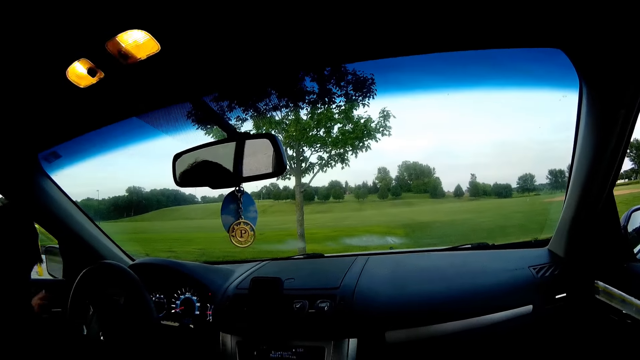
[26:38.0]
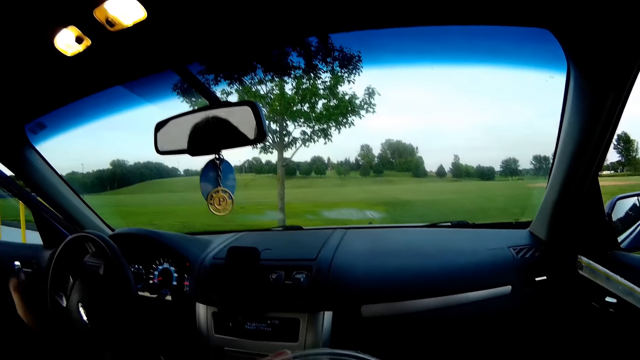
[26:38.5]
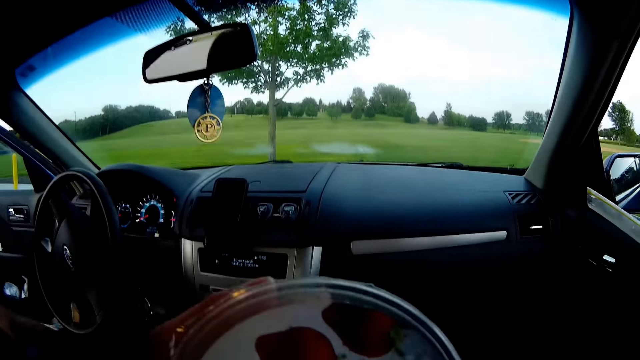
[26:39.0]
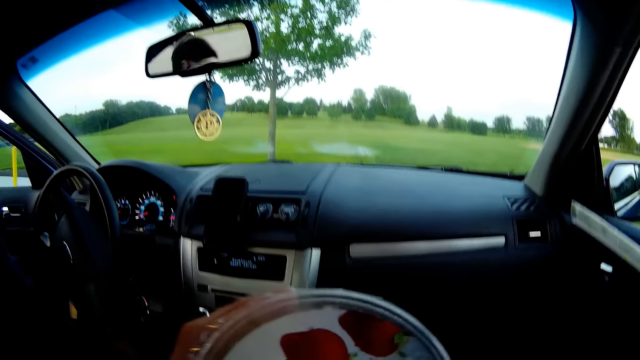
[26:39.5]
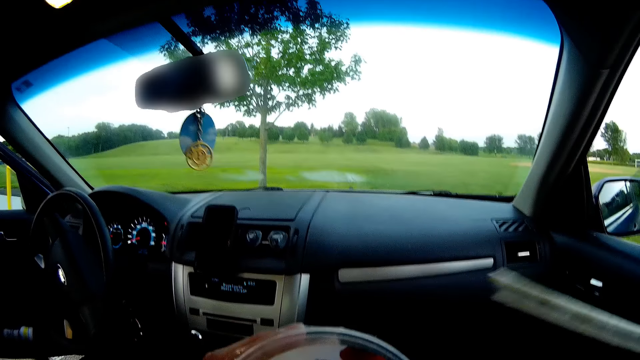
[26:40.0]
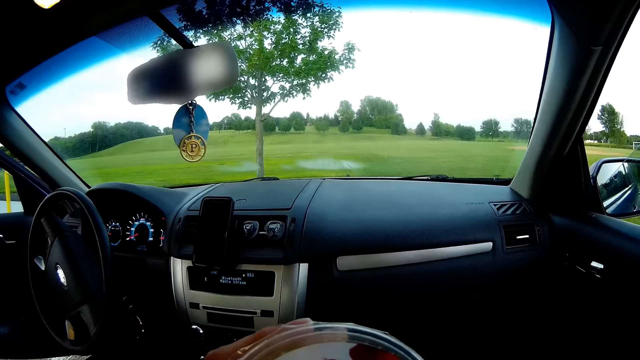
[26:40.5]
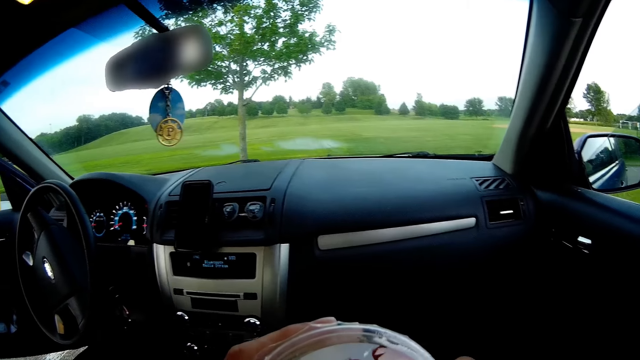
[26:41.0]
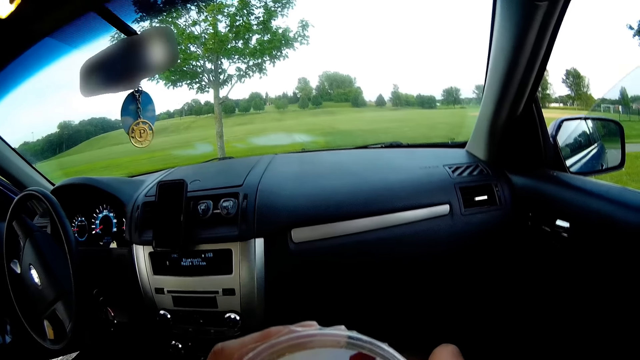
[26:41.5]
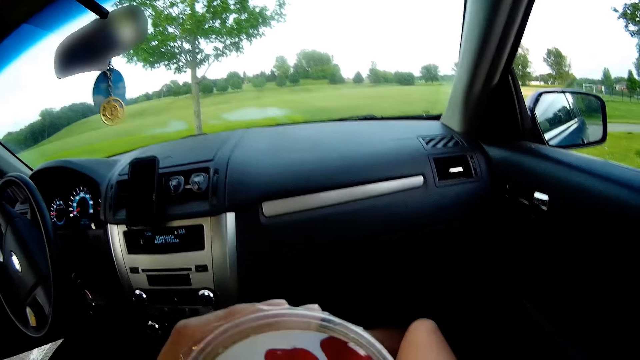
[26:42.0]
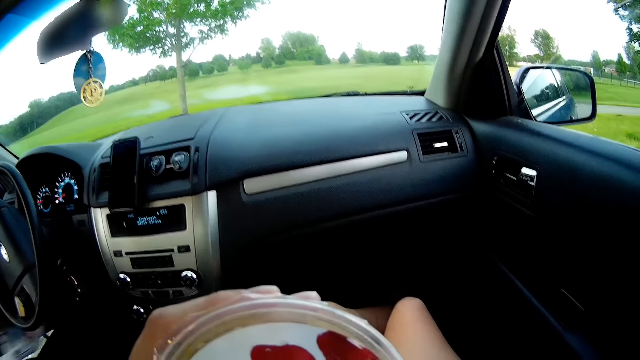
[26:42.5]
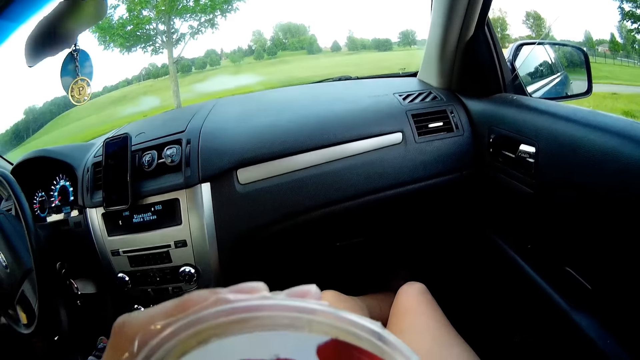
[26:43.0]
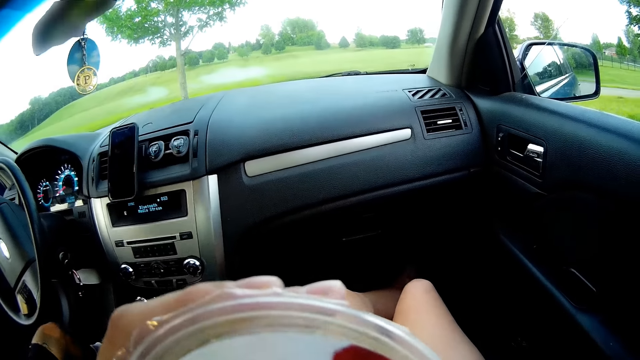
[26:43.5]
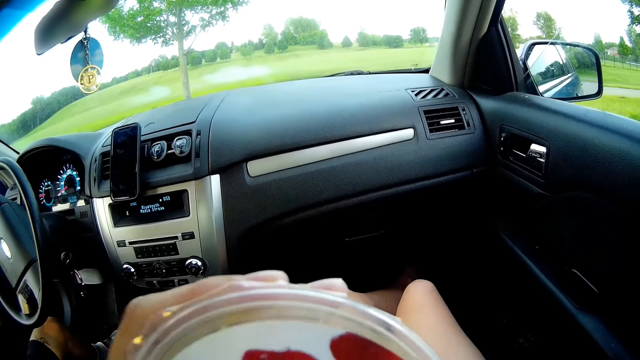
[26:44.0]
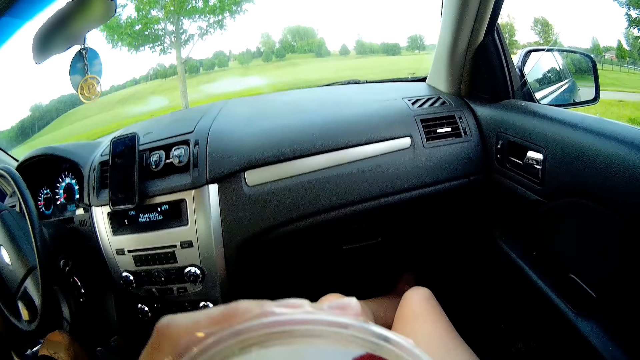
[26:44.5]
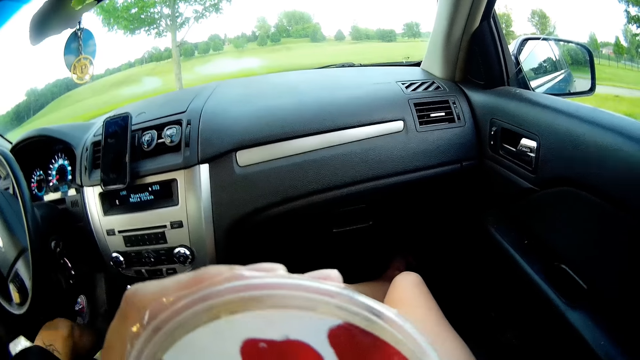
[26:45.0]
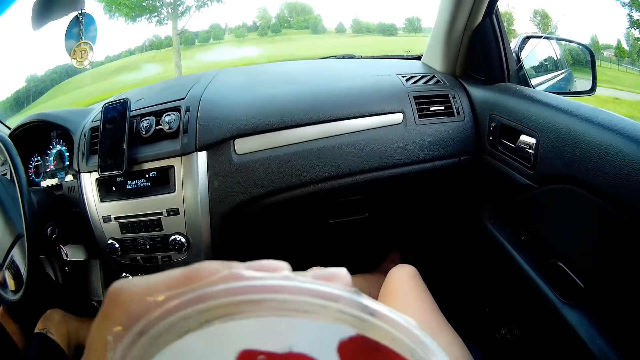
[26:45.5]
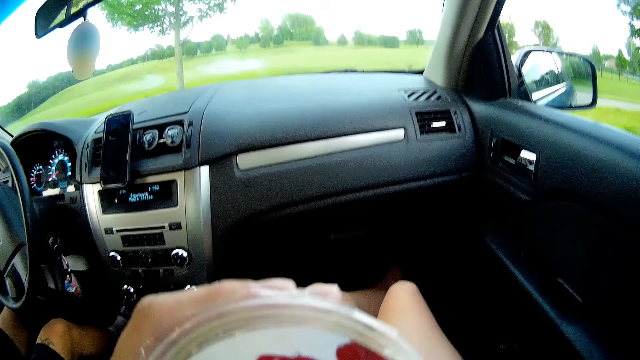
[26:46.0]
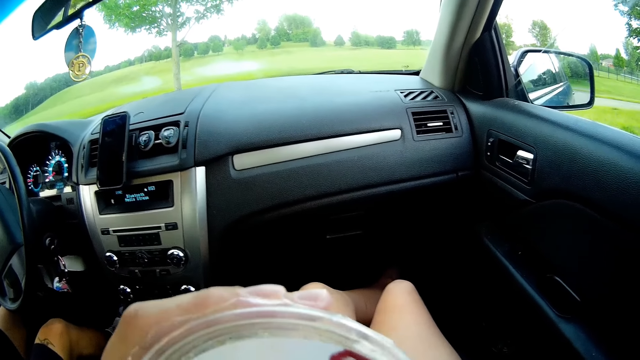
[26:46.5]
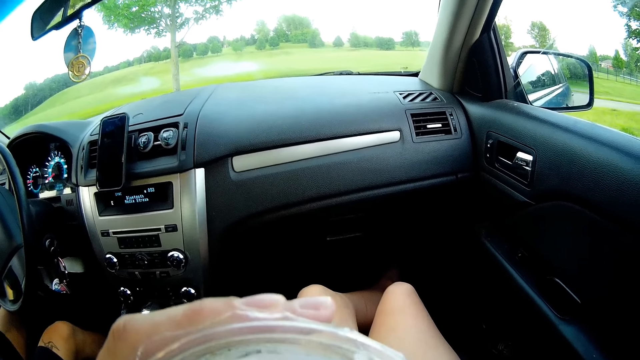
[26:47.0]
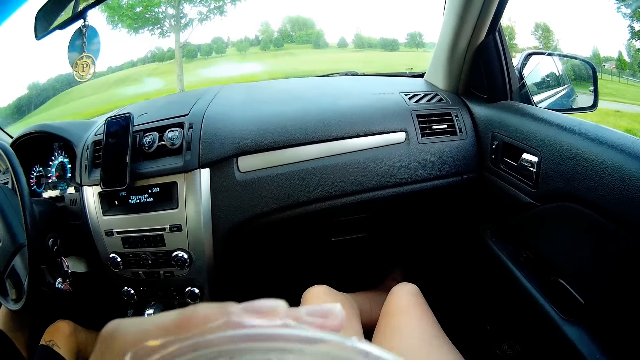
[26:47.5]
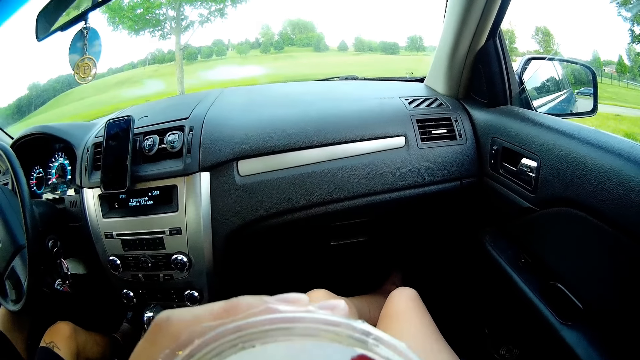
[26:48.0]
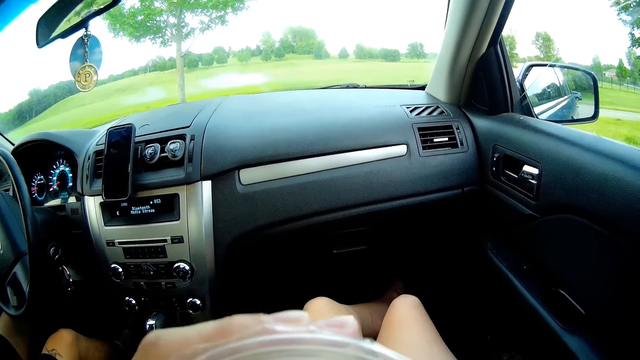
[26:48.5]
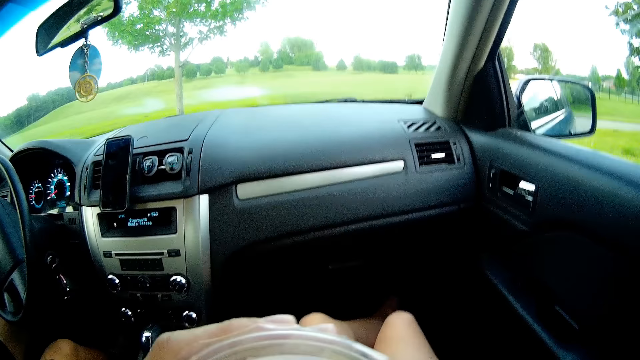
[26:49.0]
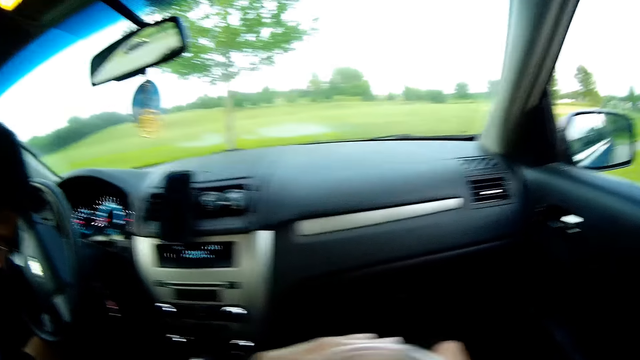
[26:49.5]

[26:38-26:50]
The man steps down from the car. The camera wearer puts the straw inside the tumbler. They drink the drink. The man steps into the car.

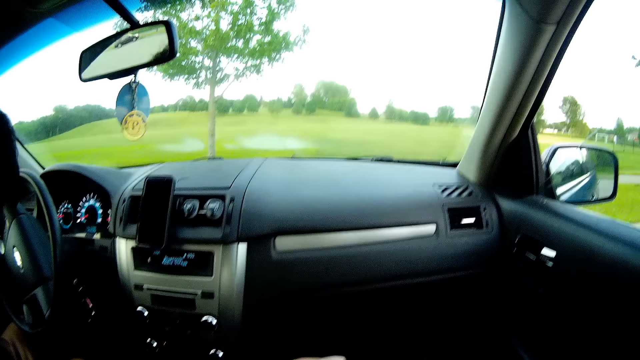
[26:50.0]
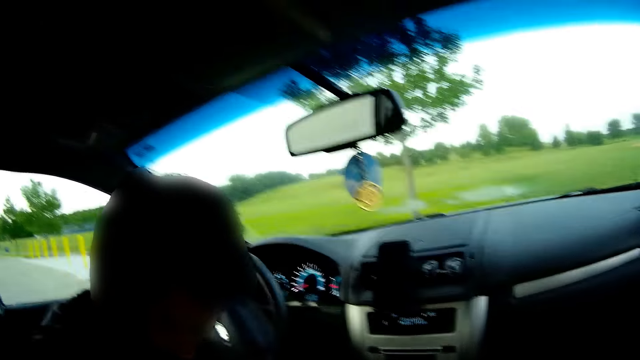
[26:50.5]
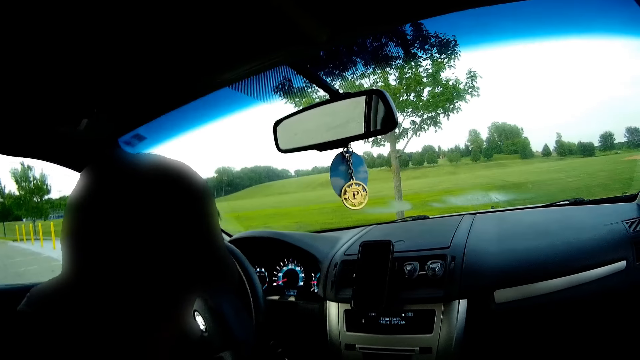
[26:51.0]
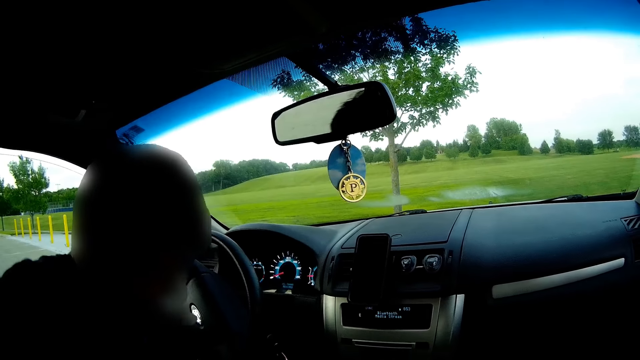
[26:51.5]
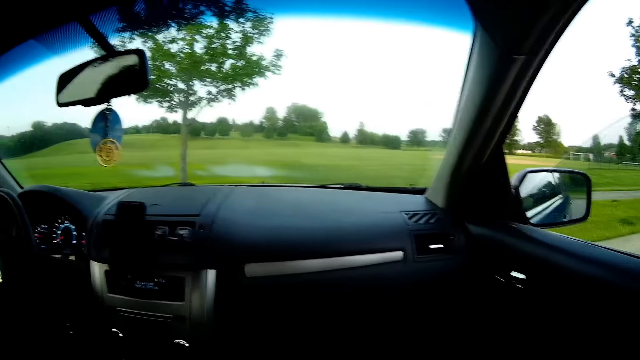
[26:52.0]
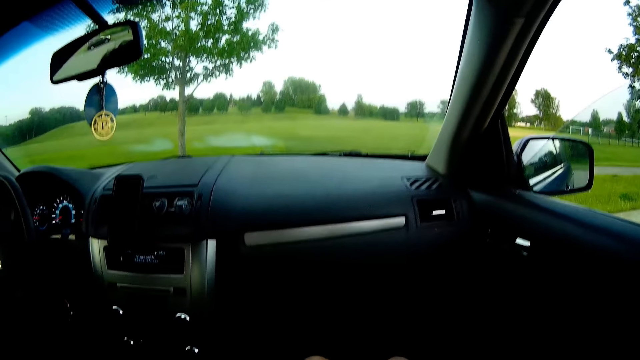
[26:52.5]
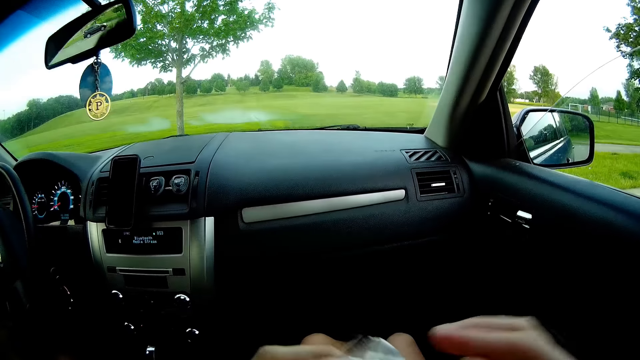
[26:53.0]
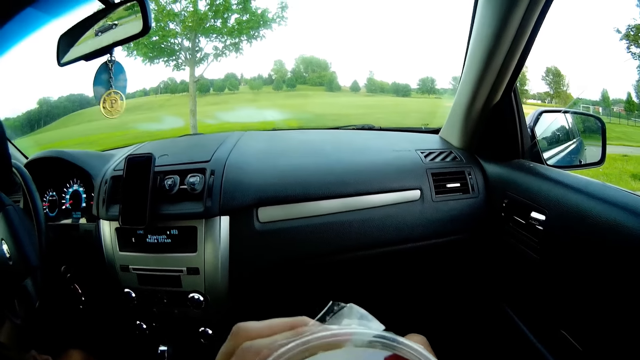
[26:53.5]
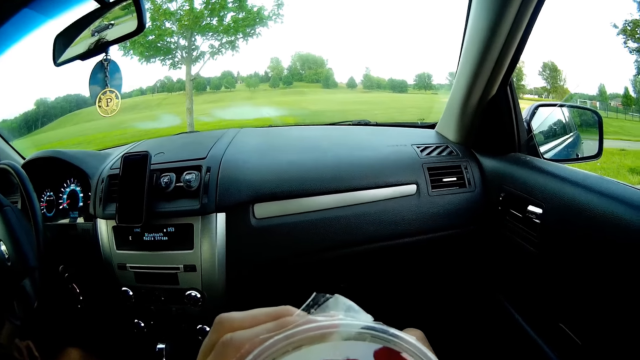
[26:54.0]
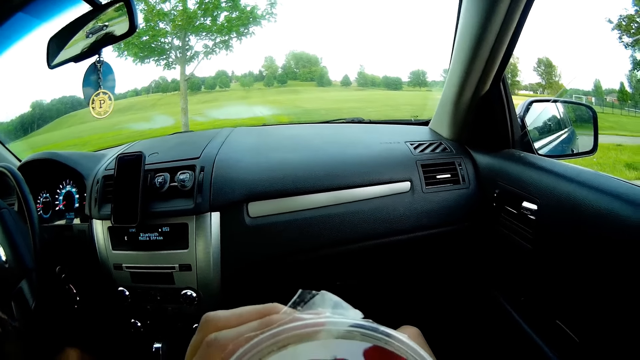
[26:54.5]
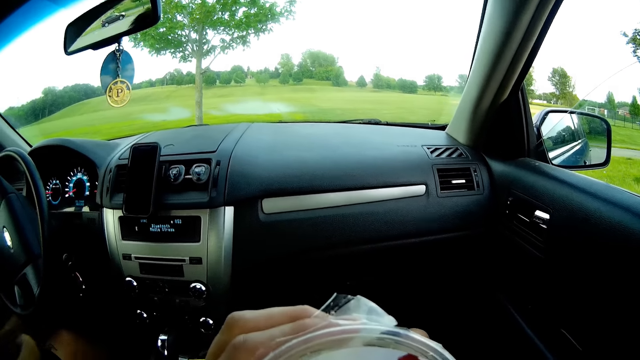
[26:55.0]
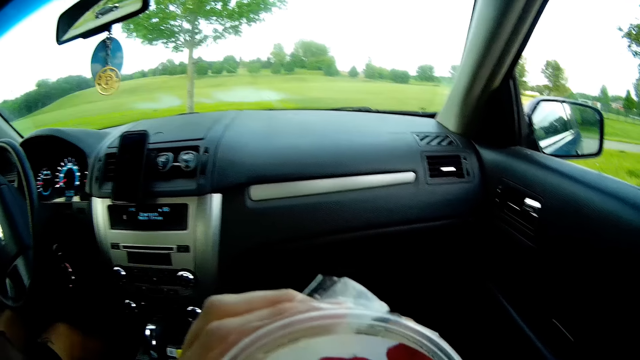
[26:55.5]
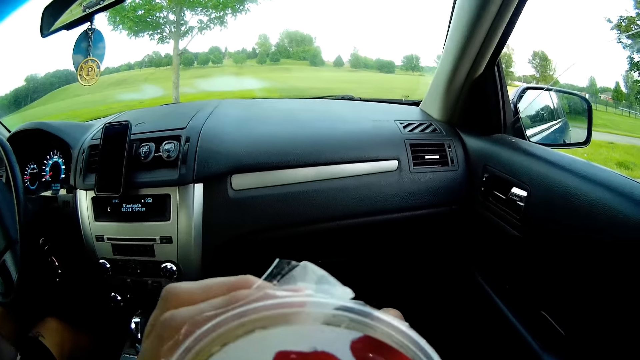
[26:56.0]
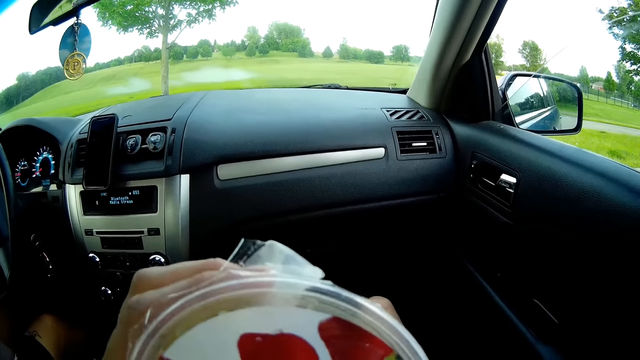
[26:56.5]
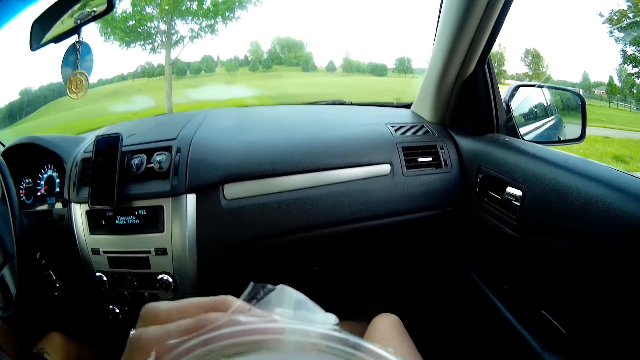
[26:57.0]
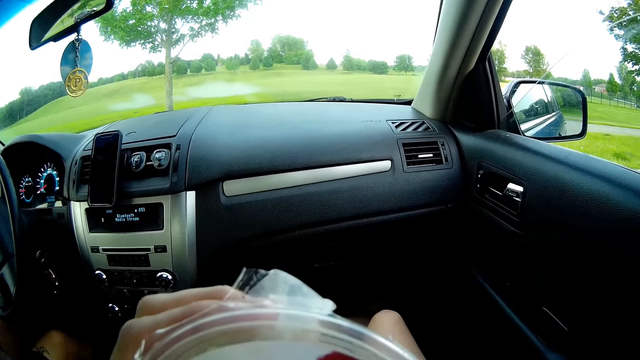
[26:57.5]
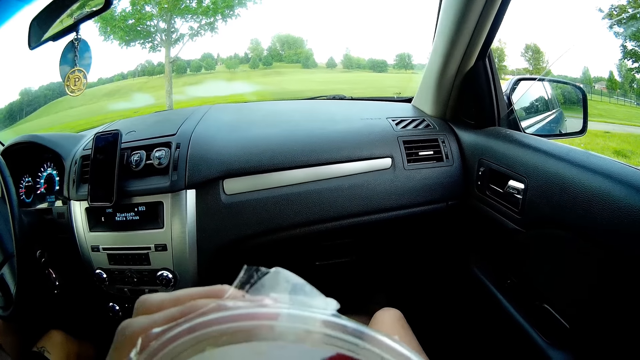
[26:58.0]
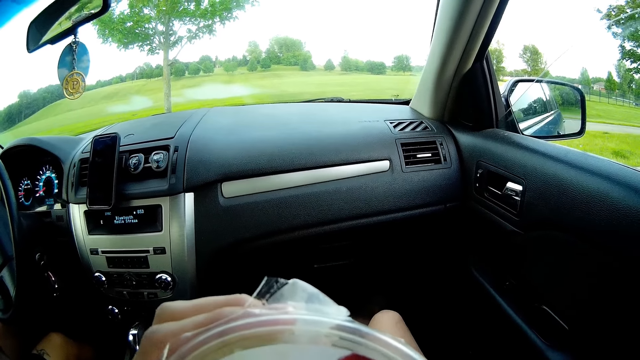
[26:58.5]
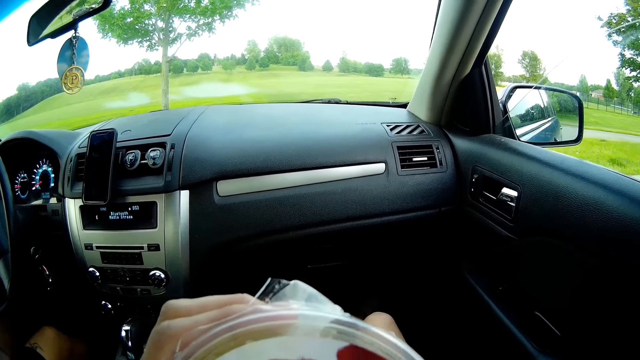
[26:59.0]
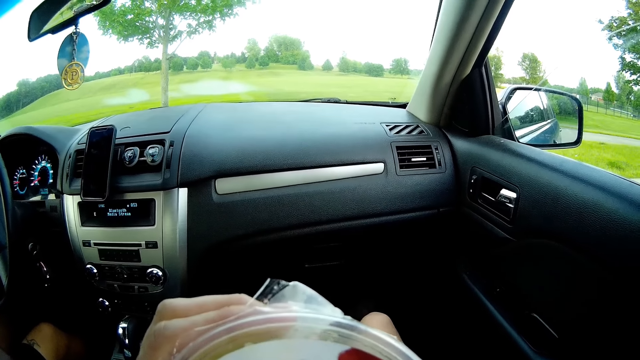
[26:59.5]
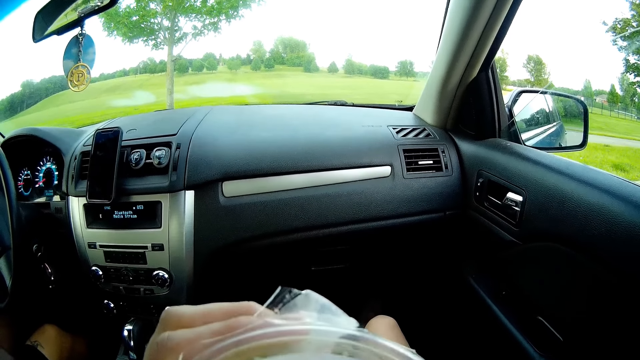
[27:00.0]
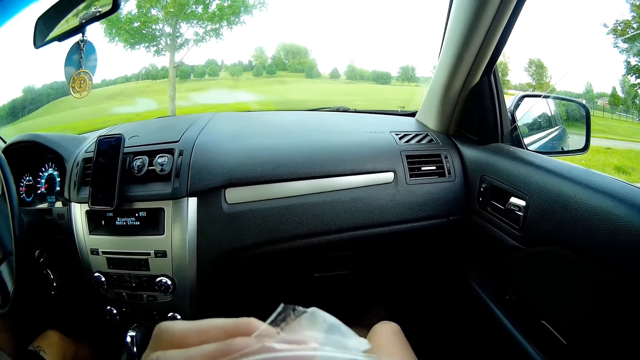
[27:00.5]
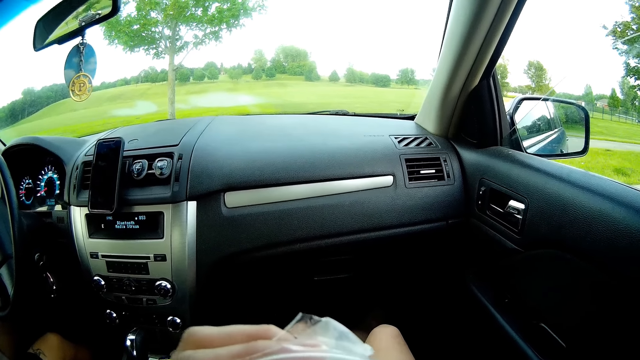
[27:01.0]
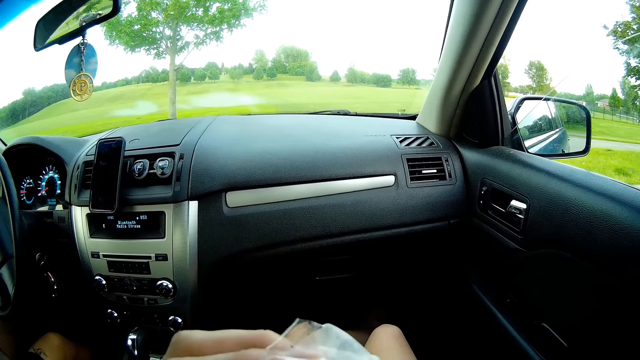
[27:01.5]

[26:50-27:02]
The camera wearer holds the juice cup to her mouth with her left hand.
